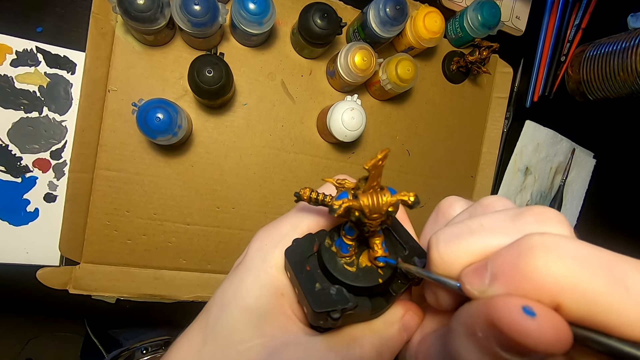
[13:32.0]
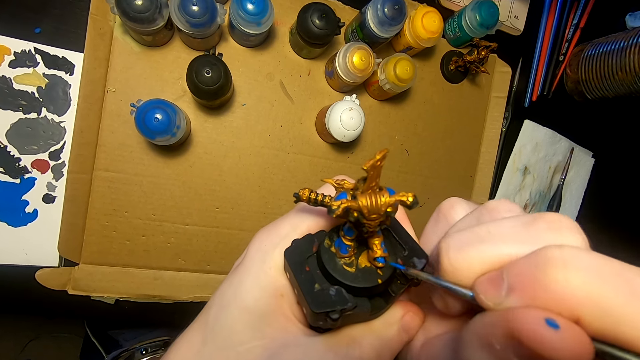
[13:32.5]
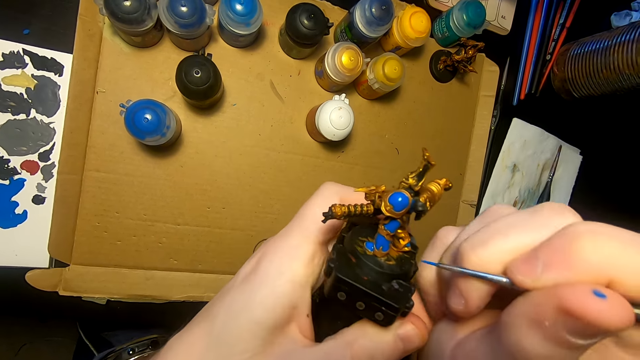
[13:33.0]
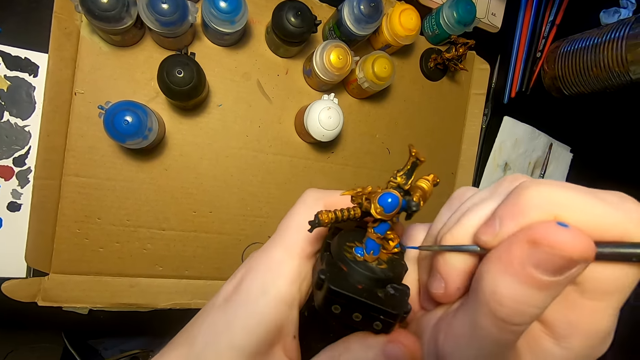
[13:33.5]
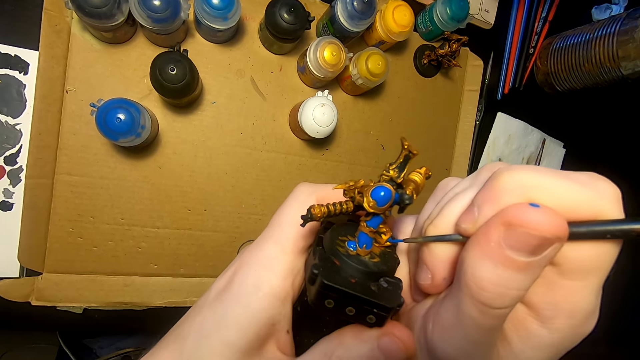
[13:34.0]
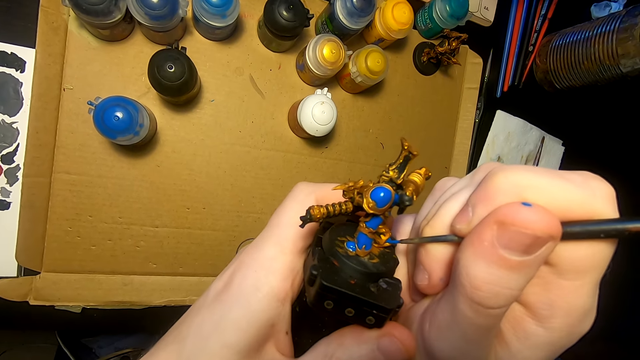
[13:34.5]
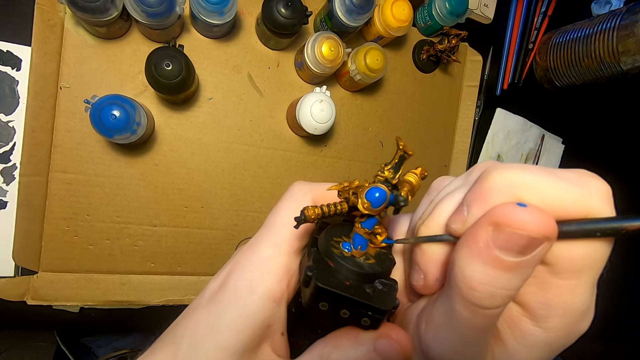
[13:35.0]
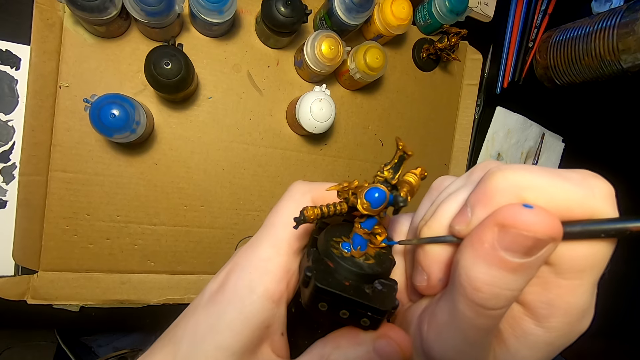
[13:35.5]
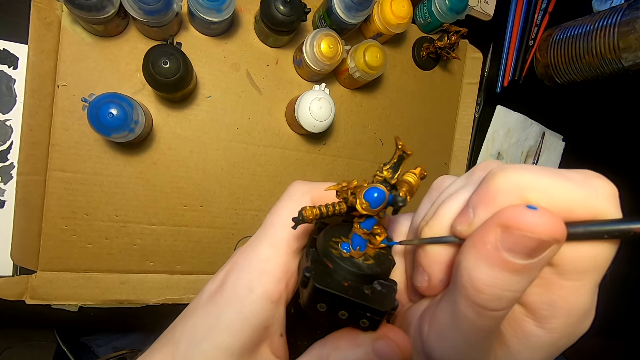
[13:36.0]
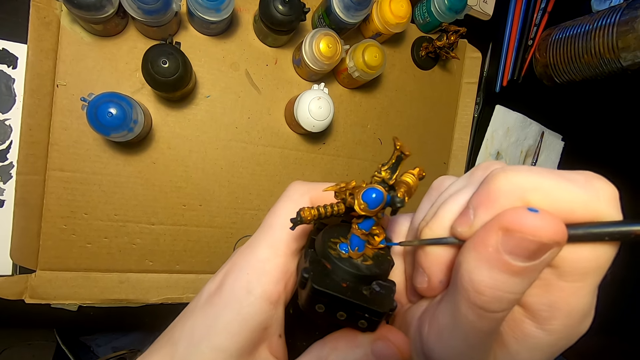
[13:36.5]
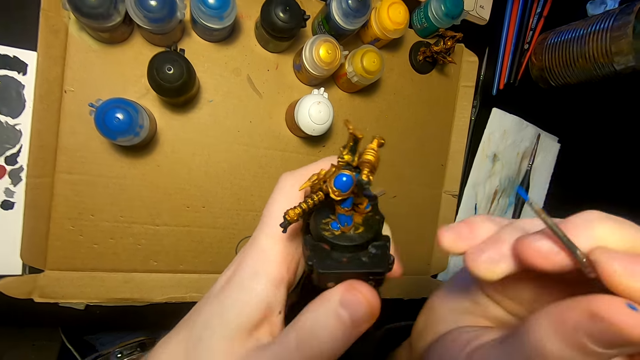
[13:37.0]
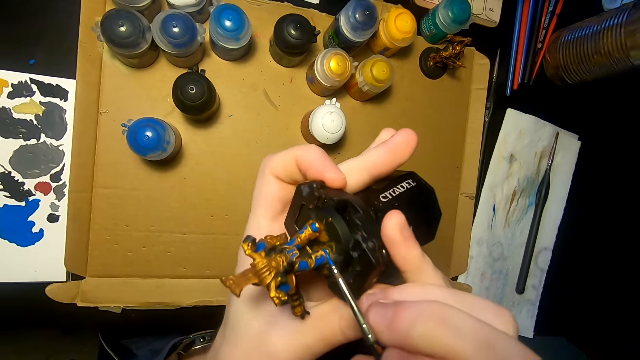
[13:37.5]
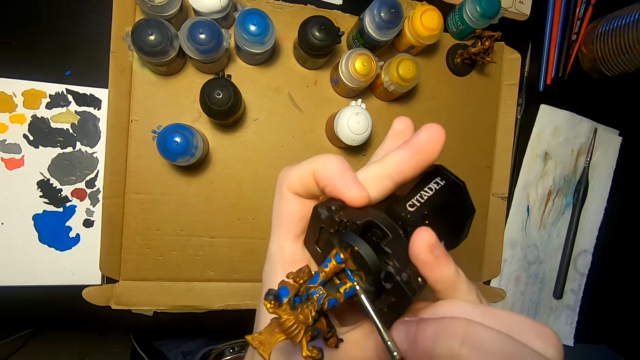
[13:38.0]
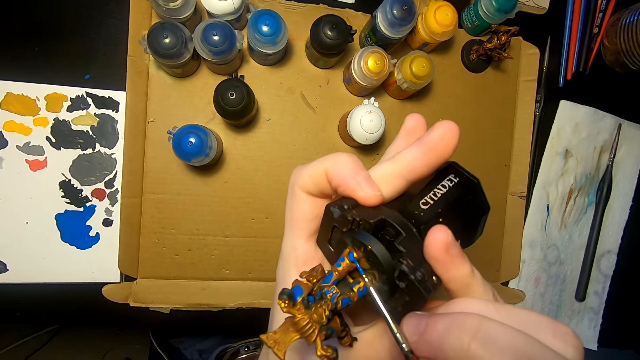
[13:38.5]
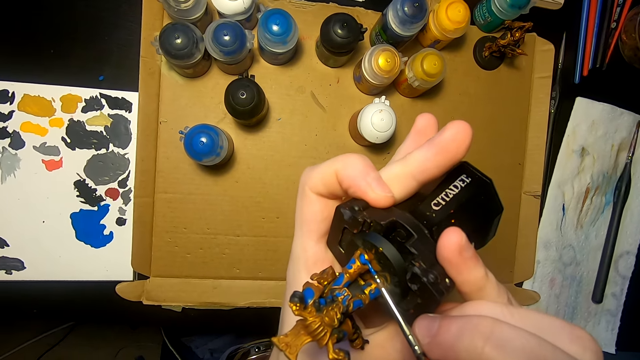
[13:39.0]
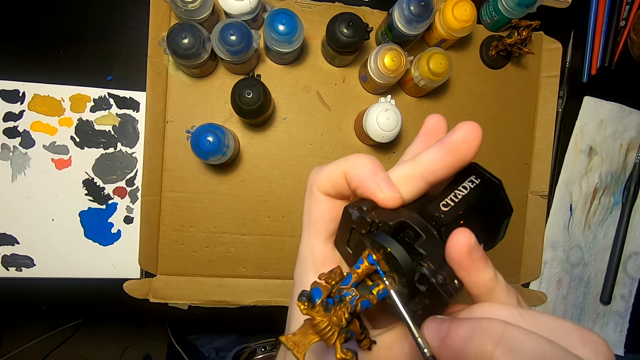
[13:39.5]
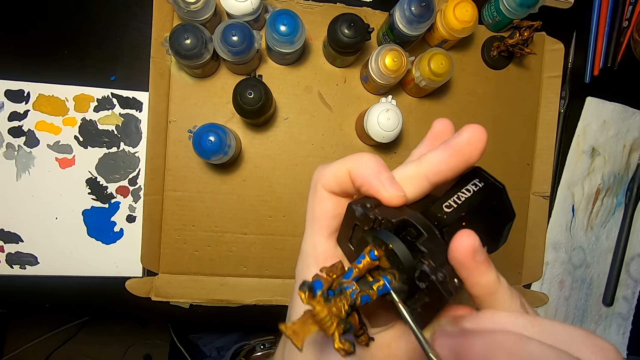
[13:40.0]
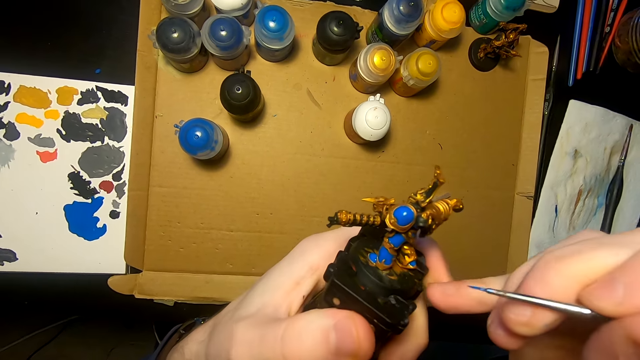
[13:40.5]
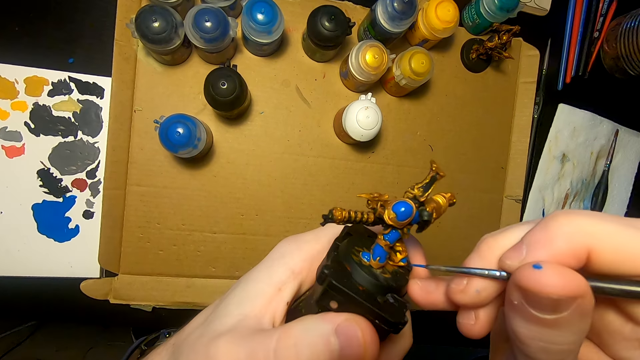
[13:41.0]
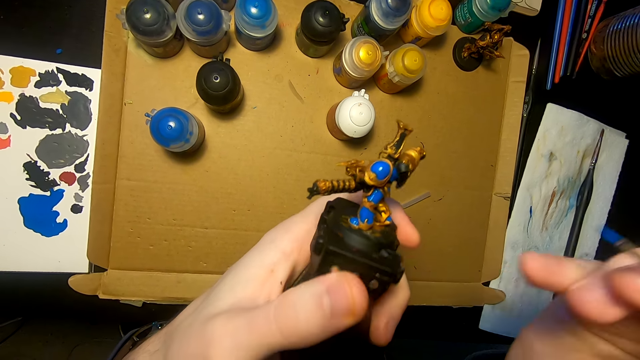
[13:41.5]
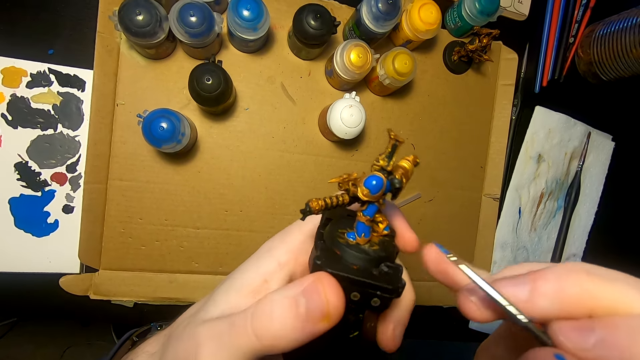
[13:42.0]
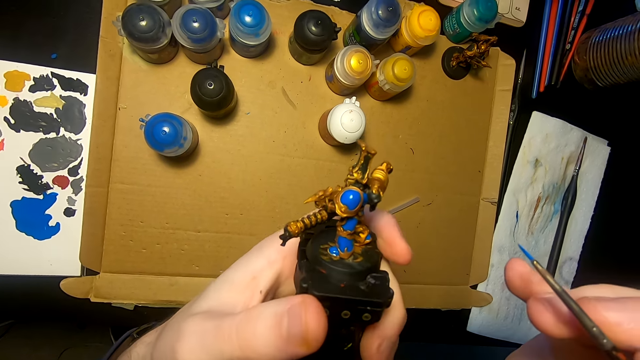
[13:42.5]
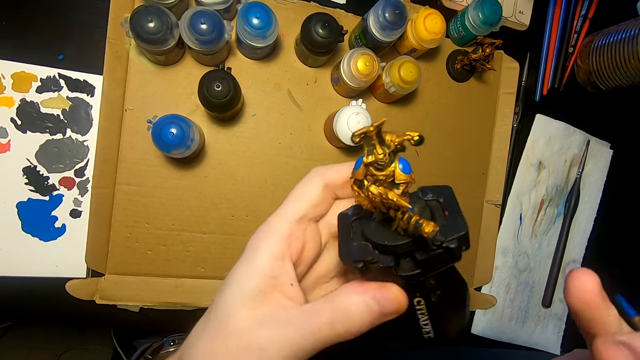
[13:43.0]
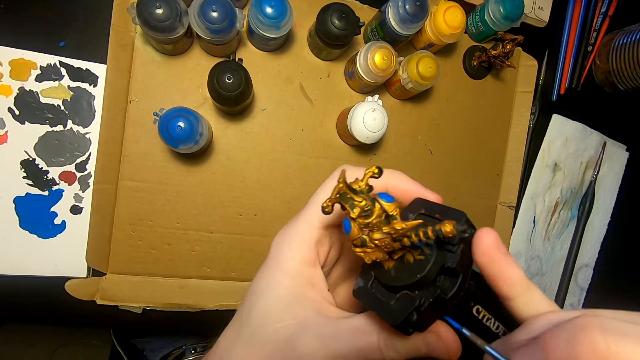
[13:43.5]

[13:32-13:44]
The camera wearer turns the model sculpture. They paint the model sculpture with a painting brush. They turn the object.

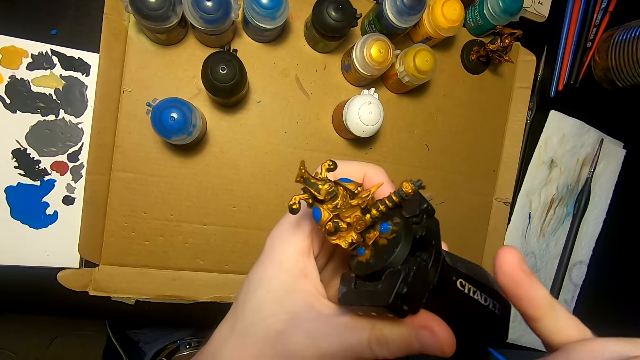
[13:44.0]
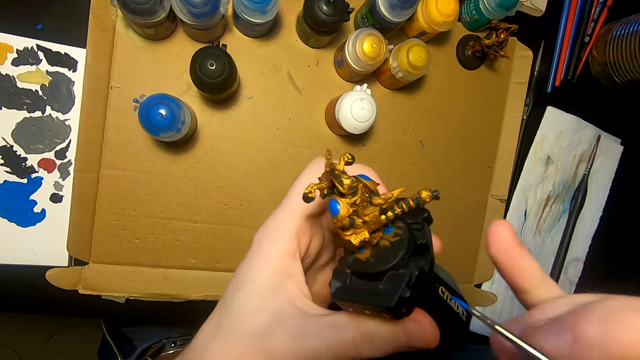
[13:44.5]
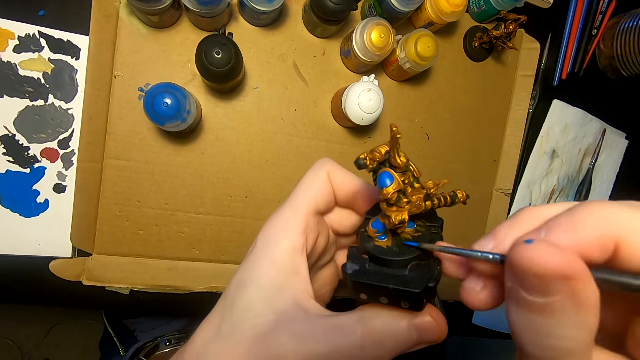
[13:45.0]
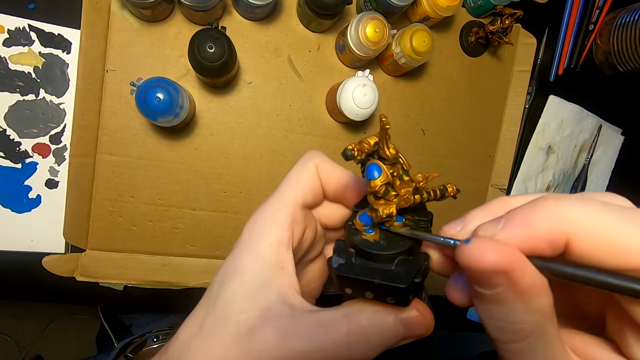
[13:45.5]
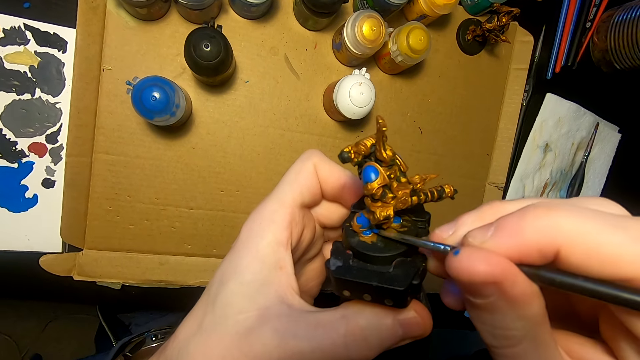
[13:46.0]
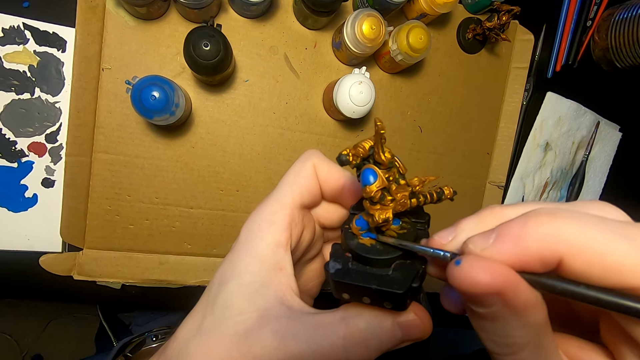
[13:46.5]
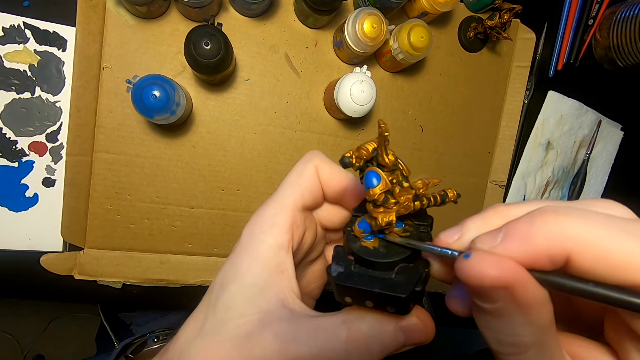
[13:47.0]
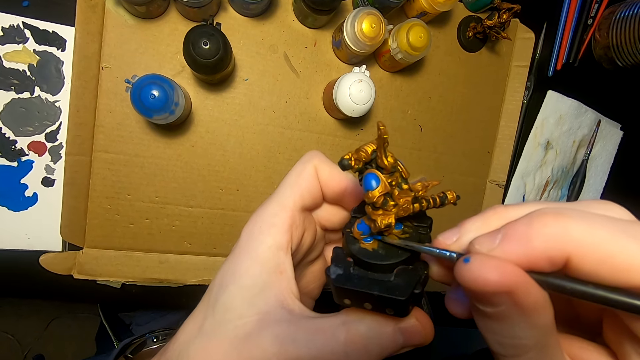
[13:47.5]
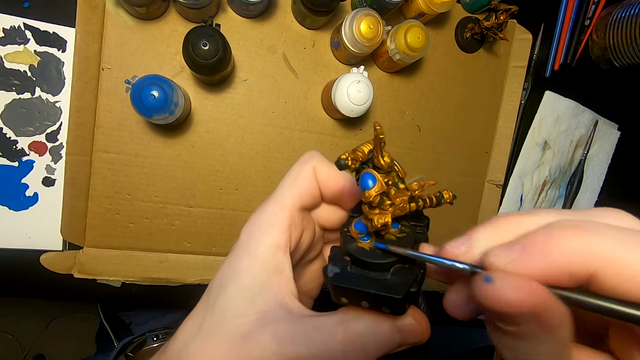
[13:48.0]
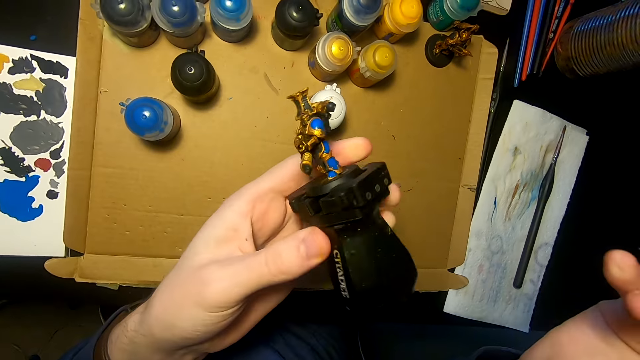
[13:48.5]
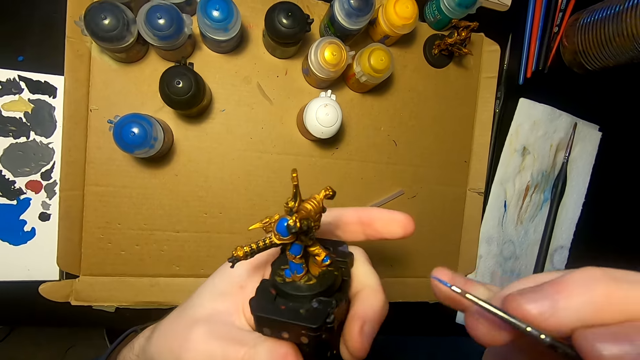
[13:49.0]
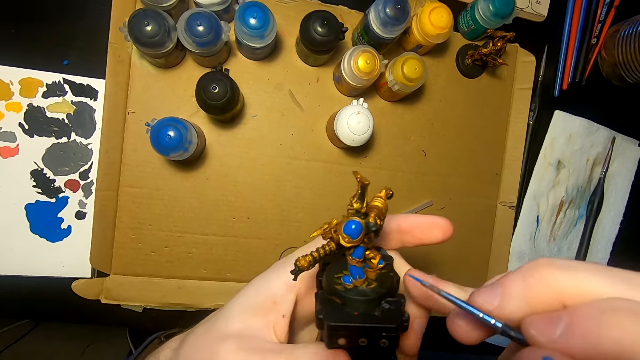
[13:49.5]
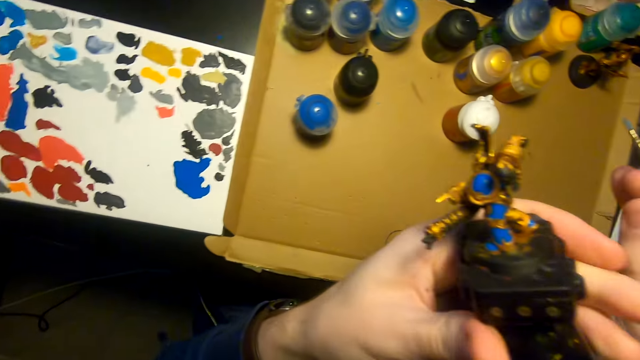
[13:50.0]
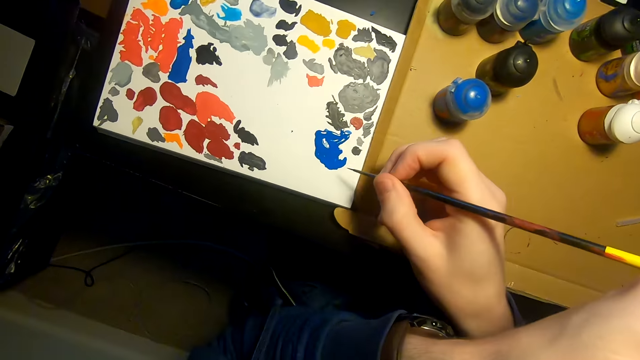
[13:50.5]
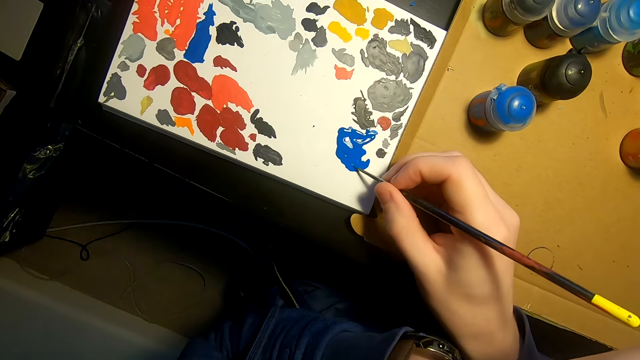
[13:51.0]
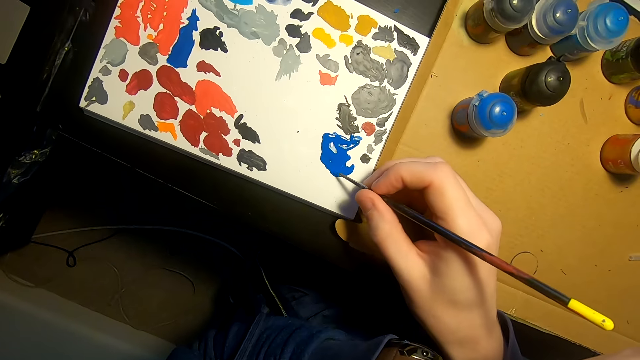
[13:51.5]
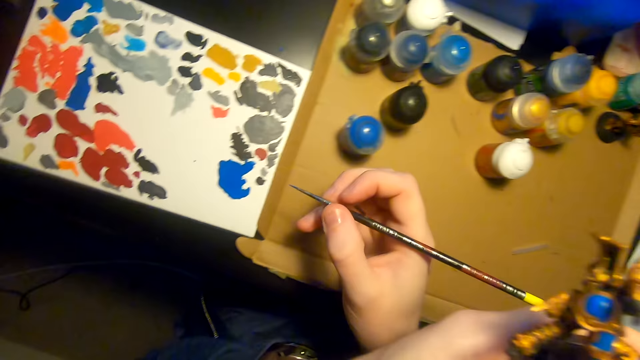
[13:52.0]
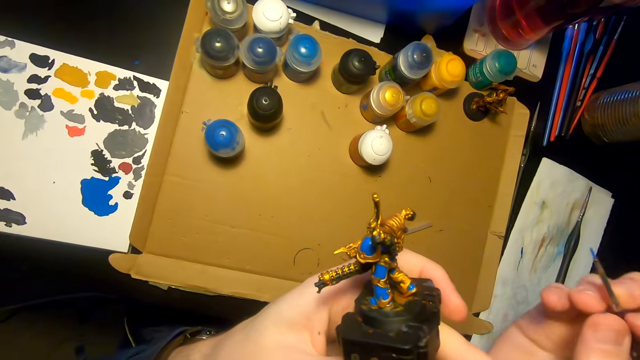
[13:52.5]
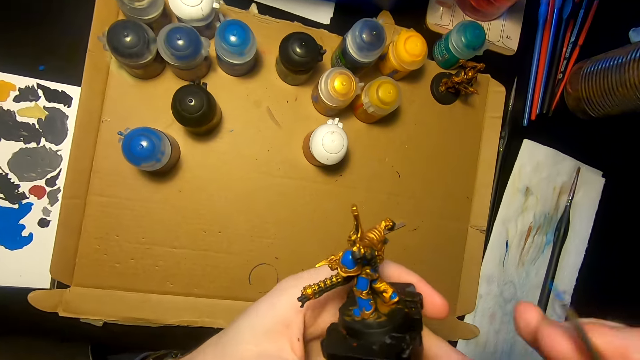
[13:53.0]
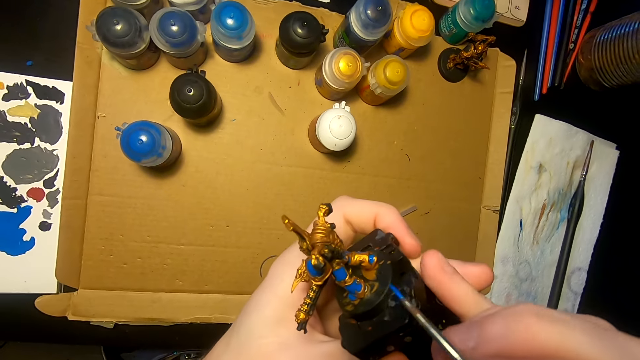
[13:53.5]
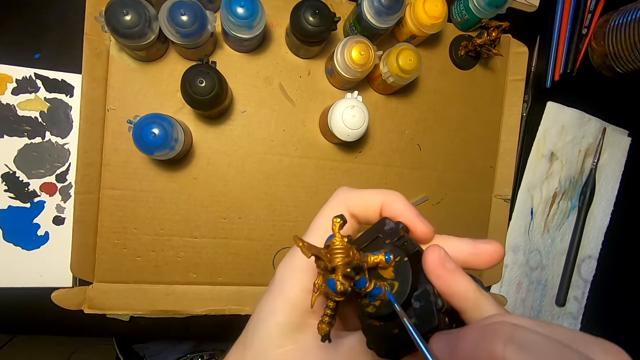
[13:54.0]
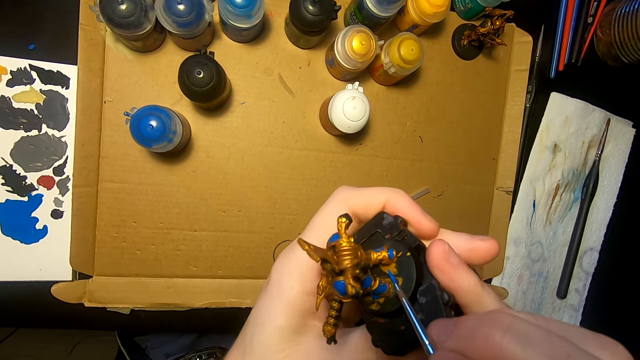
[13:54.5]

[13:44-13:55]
The camera wearer applies paint on something. They dip the paint brush in the paint. They paint the model sculpture with a painting brush.
